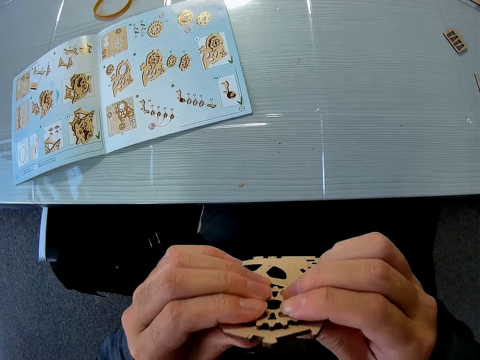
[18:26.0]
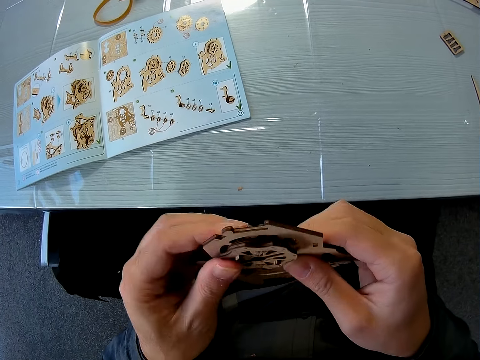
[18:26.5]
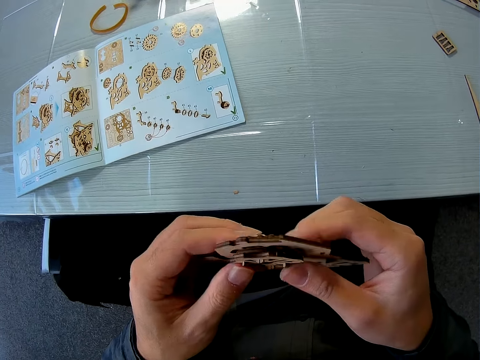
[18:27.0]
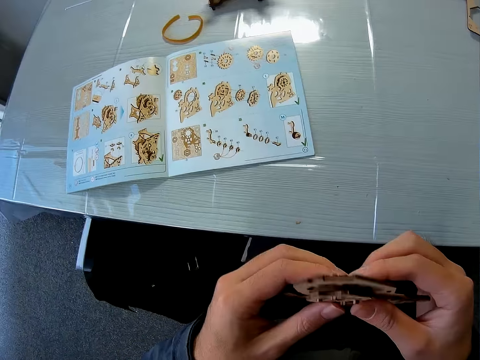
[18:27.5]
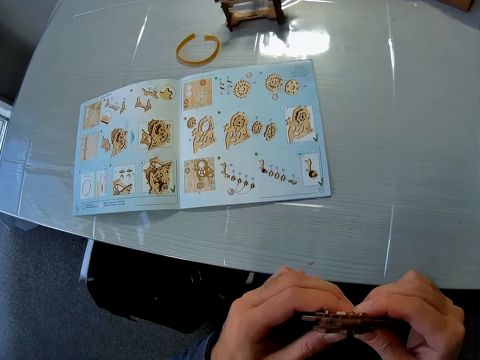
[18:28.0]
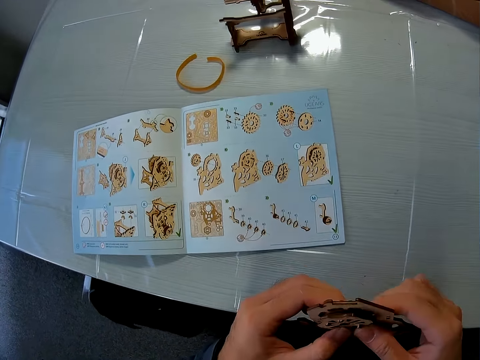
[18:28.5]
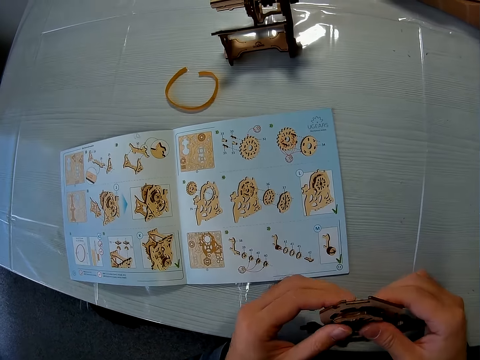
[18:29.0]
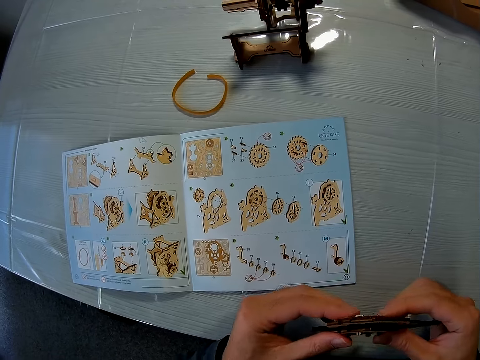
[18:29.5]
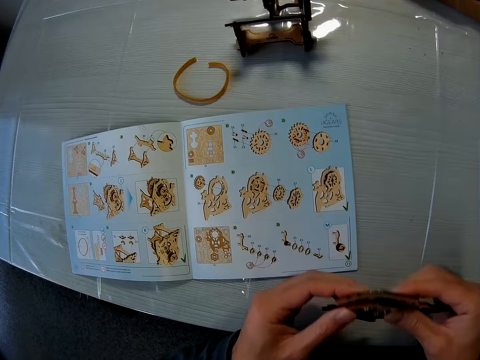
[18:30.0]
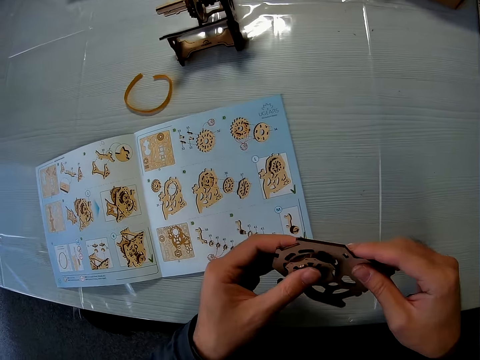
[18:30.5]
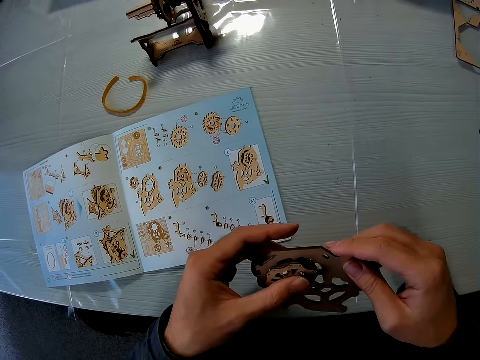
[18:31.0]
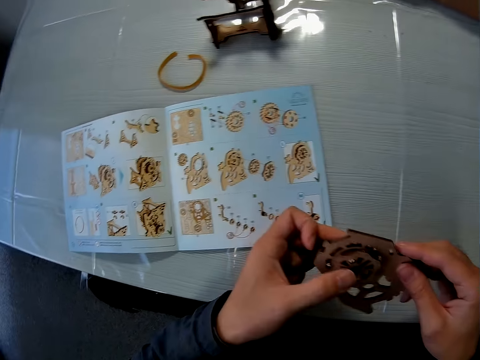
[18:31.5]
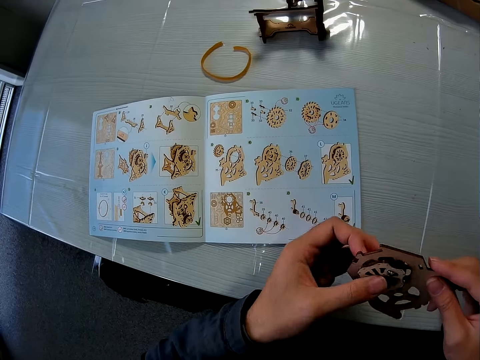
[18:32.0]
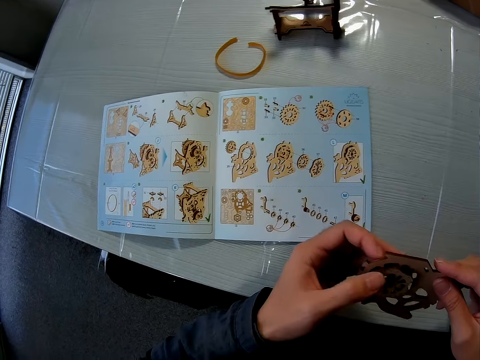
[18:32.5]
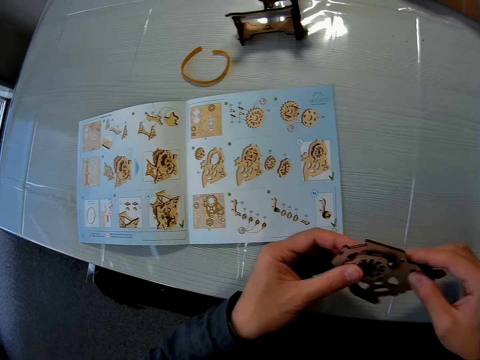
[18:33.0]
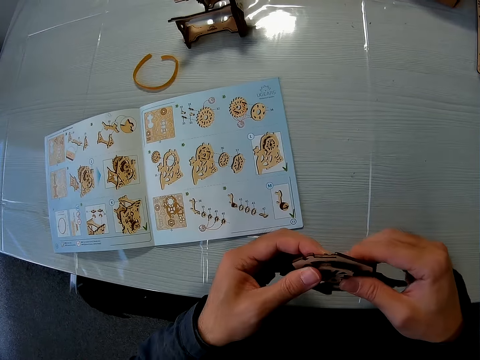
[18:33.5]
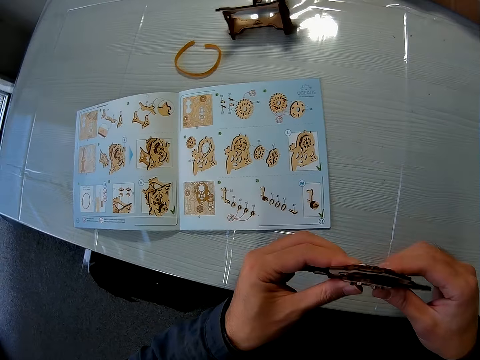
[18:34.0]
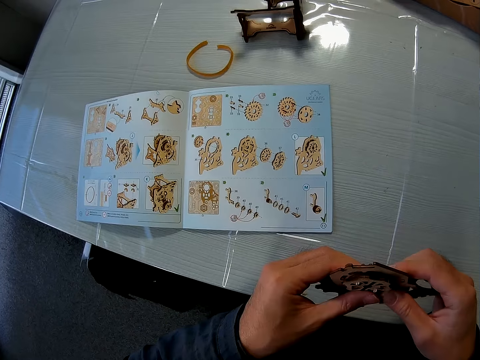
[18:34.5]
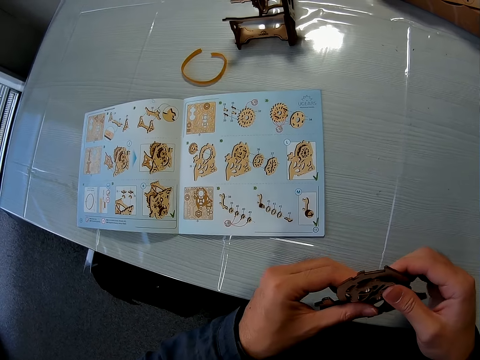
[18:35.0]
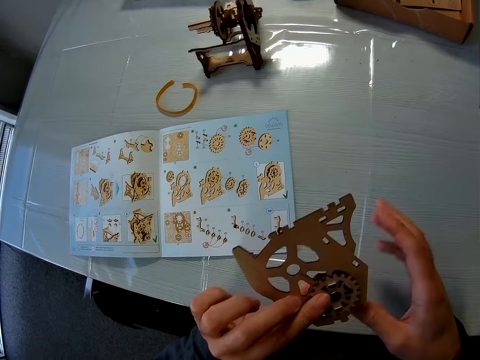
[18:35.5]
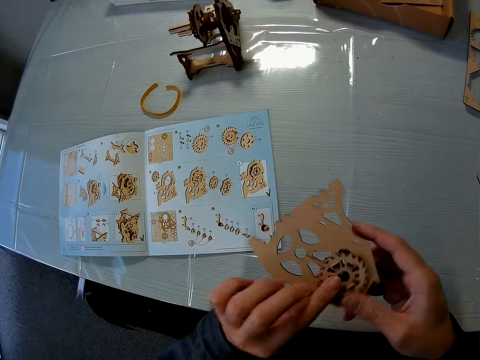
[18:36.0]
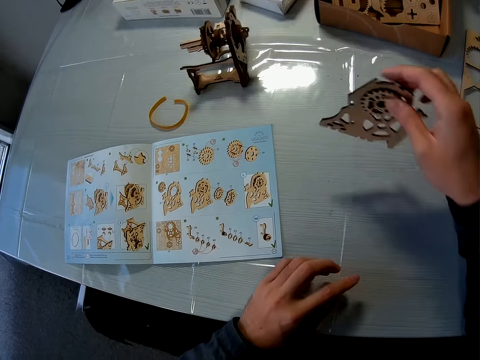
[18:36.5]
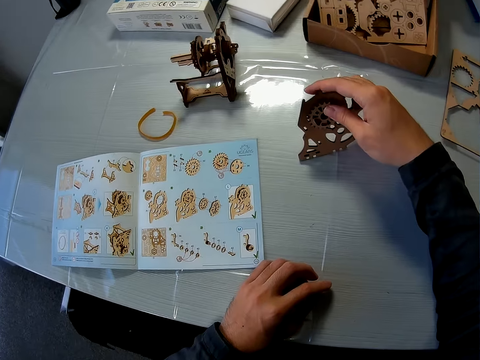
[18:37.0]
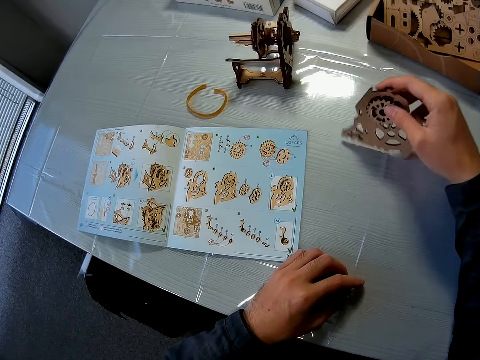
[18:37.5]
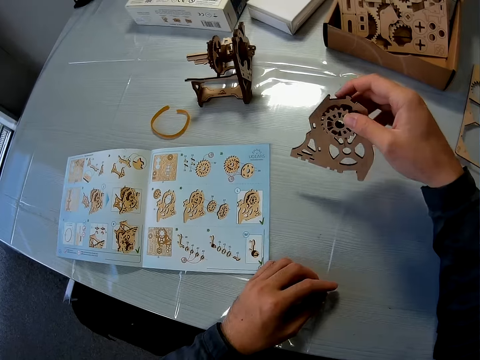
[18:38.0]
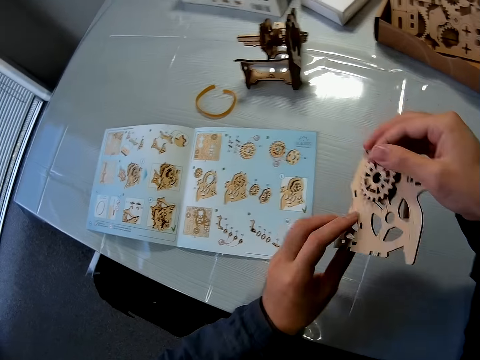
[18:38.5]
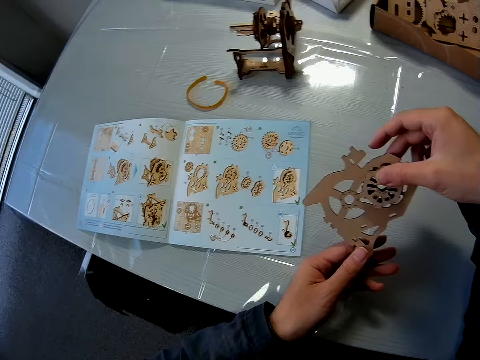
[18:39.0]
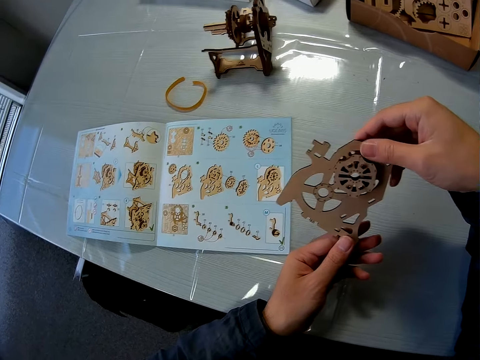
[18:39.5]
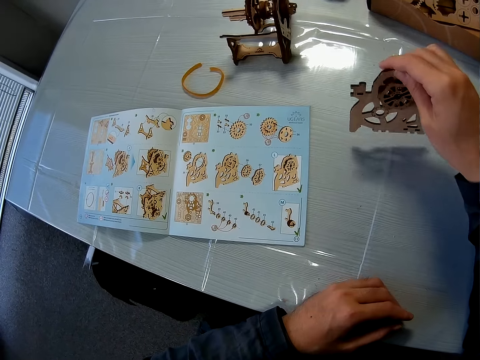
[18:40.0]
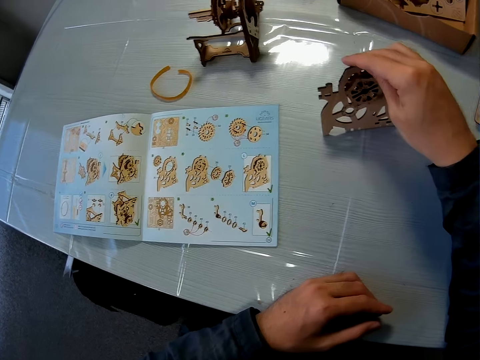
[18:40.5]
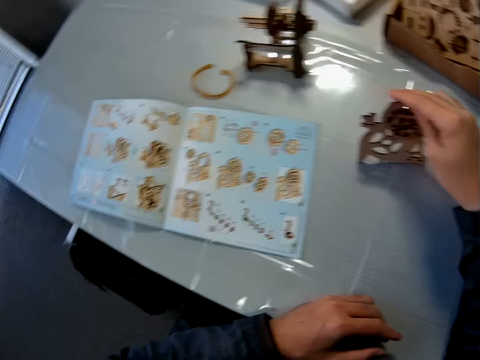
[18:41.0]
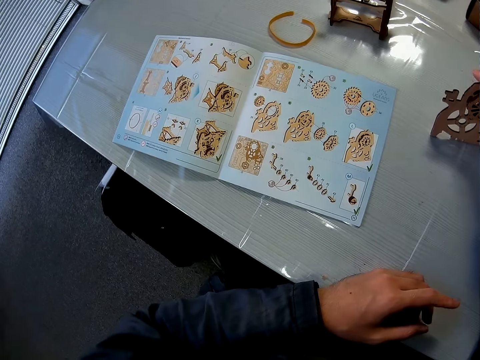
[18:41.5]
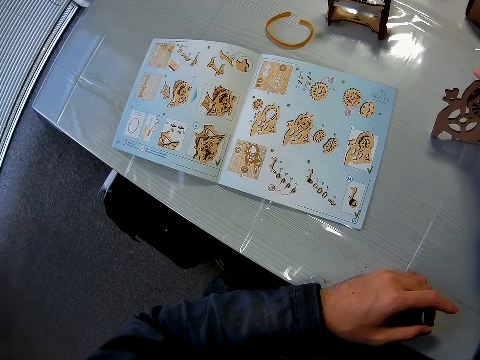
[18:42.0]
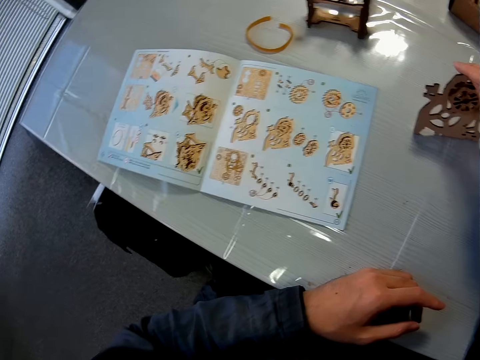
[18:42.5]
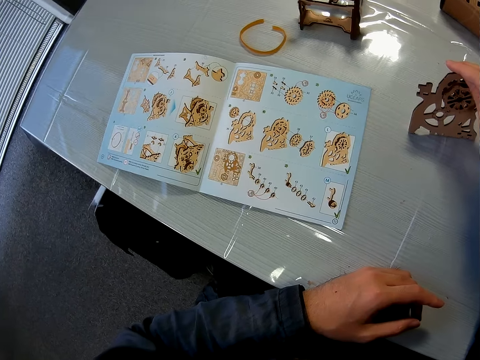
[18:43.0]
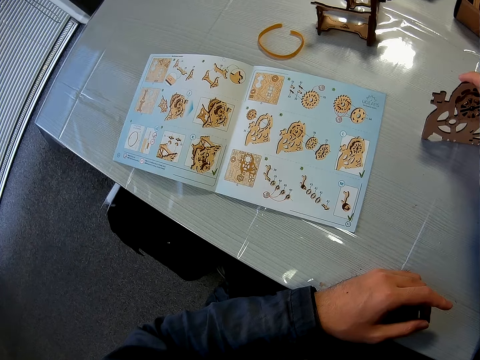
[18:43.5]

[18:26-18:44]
The camera wearer looks towards an instruction manual on the table. They continue setting the mechanical model with both hands. They stare at the wooden puzzle and place the mechanical model on the table. They raise the mechanical model briefly. They turn the wooden puzzle. They examine the mechanical model with both hands. They place the mechanical model on the table. They stare at the wooden puzzle. They look towards the instruction manual on the table.

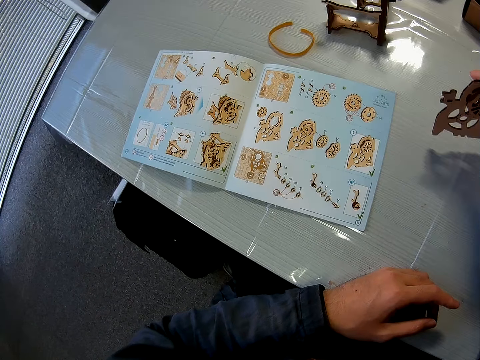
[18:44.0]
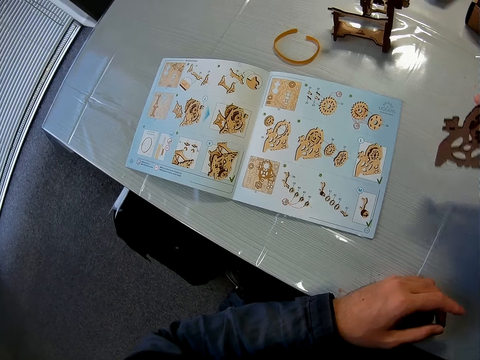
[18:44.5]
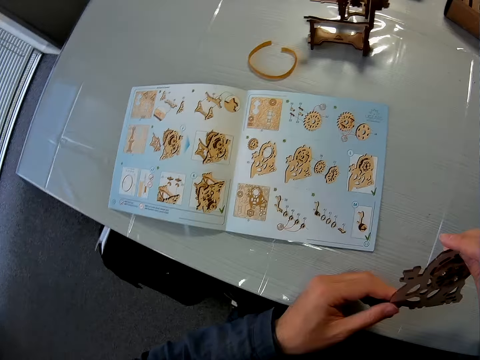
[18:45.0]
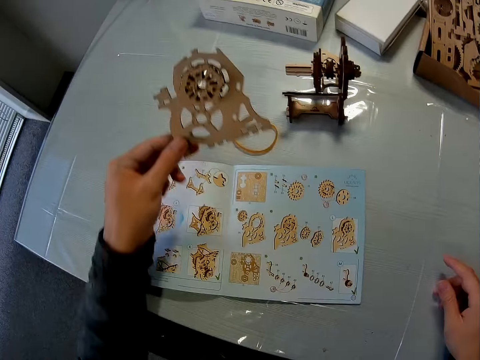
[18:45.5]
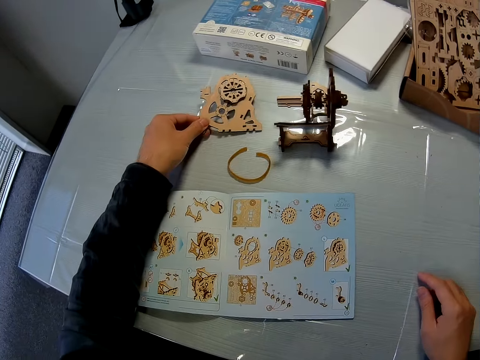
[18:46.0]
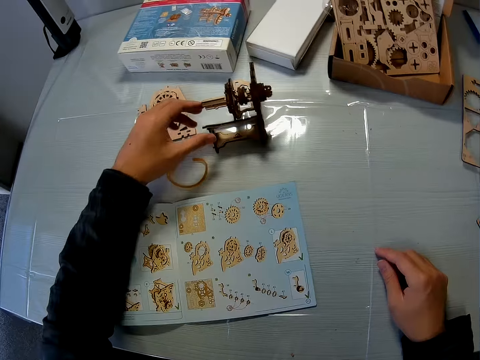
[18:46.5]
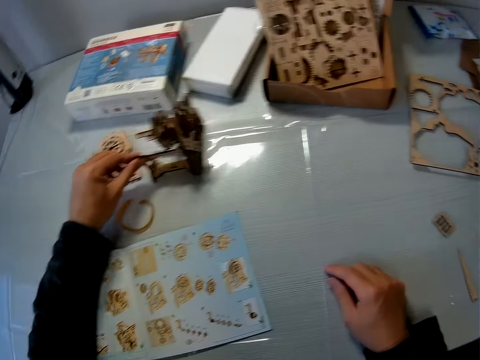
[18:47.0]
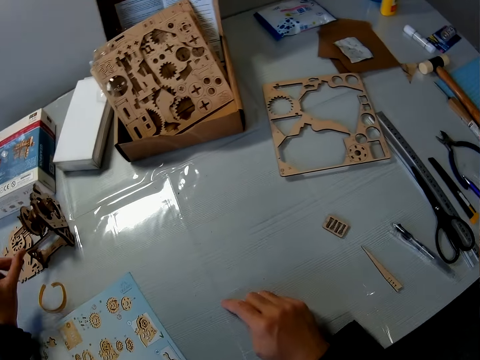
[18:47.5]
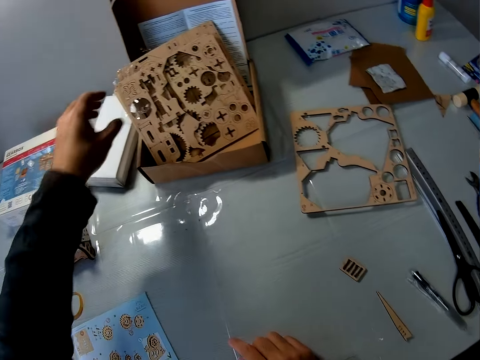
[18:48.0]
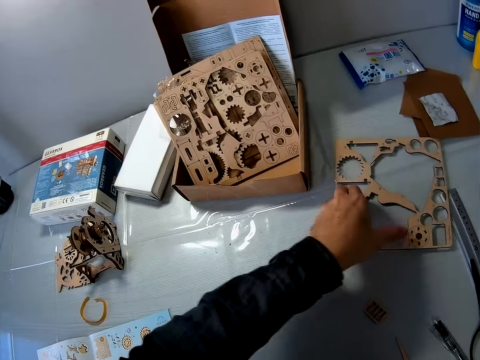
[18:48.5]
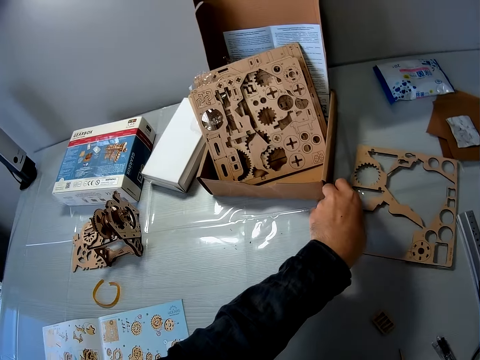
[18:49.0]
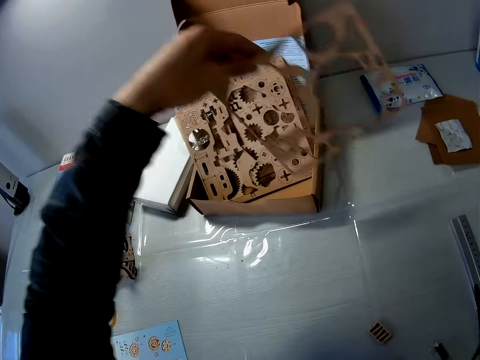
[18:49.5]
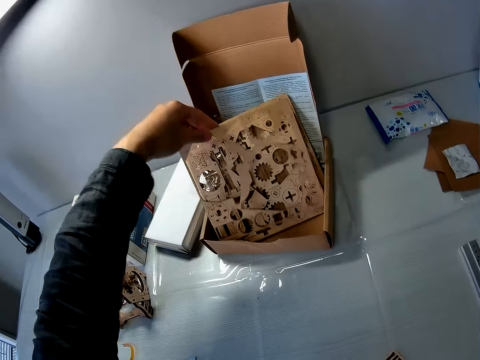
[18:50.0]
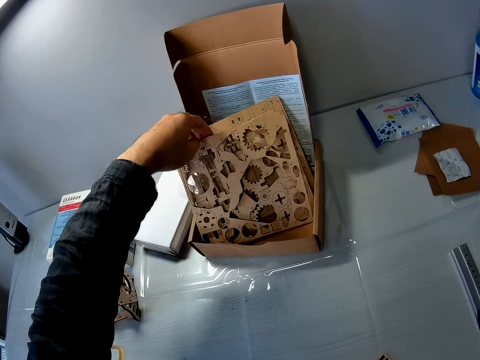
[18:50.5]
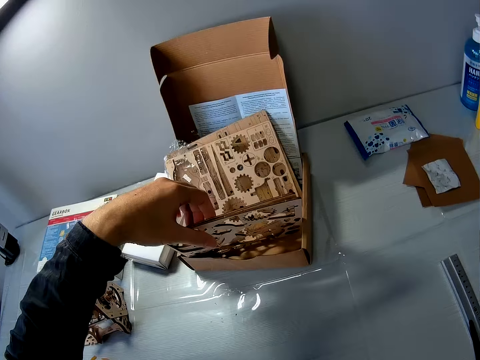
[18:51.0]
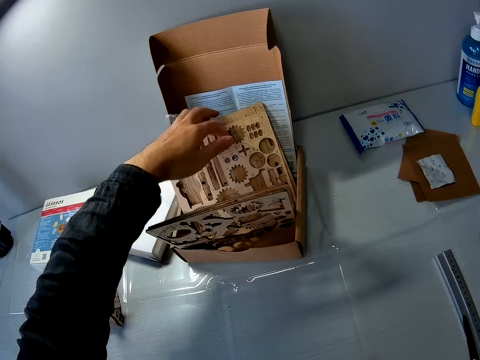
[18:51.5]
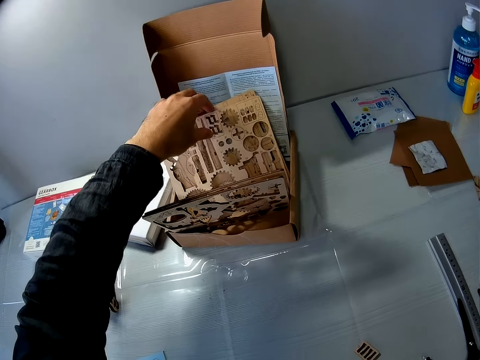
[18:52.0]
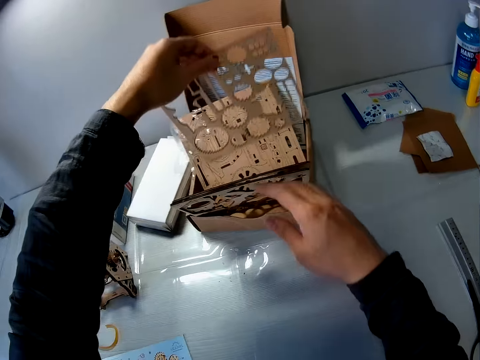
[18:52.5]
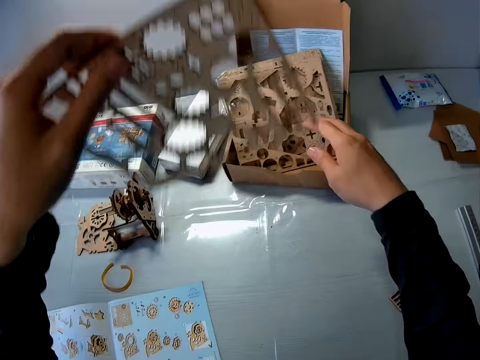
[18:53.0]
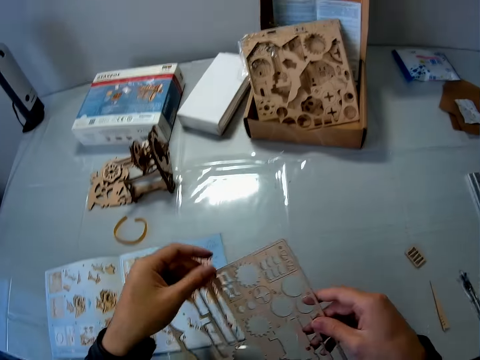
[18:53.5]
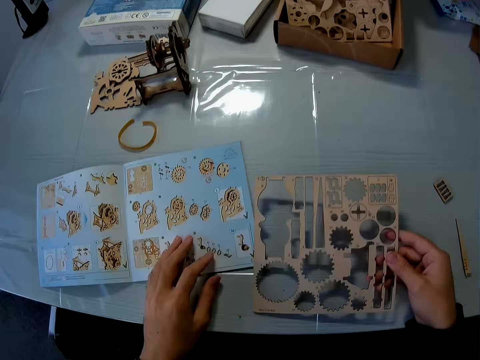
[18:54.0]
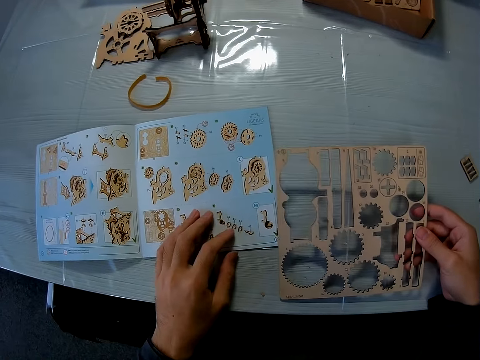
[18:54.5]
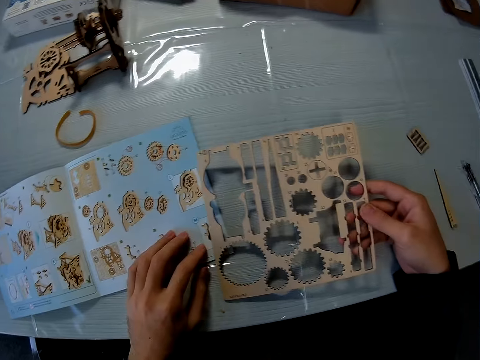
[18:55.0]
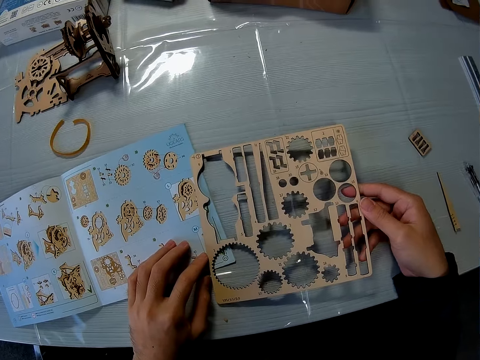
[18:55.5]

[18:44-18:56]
The camera wearer moves the mechanical model on the table. He passes the mechanical model to his left. He drops the mechanical model or wooden puzzle on the table. He moves another mechanical model on the table and touches the wooden puzzle. He picks up a puzzle sheet or laser craft kit from the table. He drops the puzzle sheet beside other puzzle sheets in the box. He moves two puzzle pieces a bit. He picks up a puzzle sheet from the midst of the puzzle sheets in the box. He places back the two puzzle sheets to other puzzle sheets in a pack. He passes the puzzle sheet to his right hand. He holds the laser craft kit on the hand. He places the puzzle sheet on the table.
